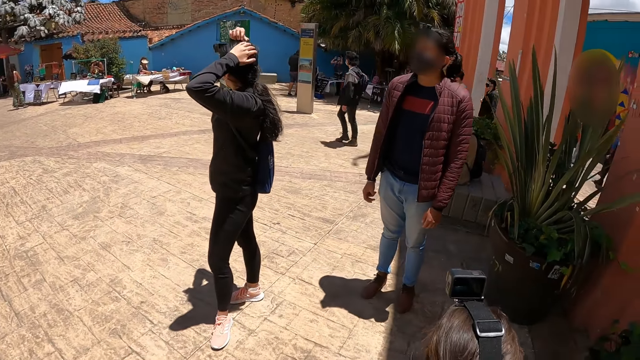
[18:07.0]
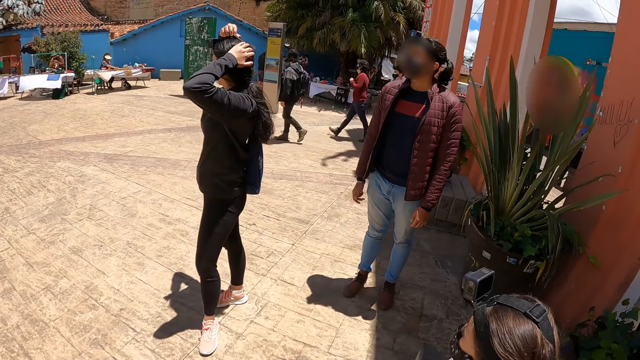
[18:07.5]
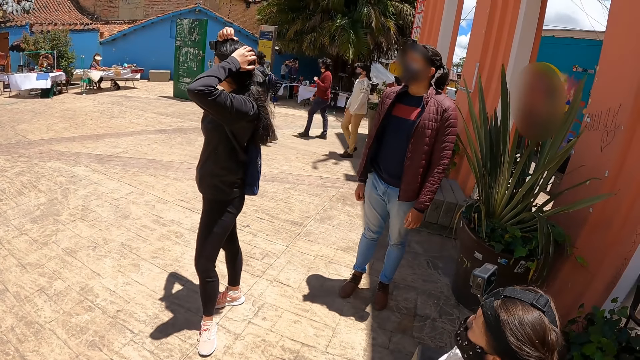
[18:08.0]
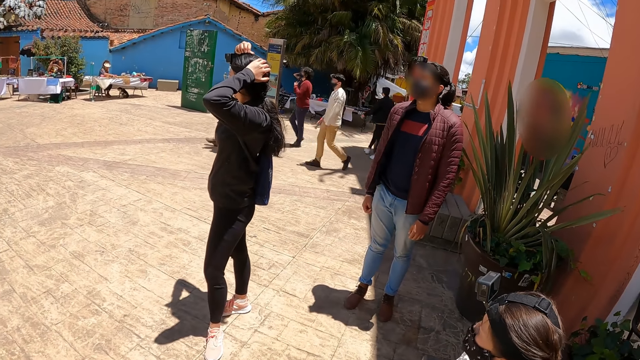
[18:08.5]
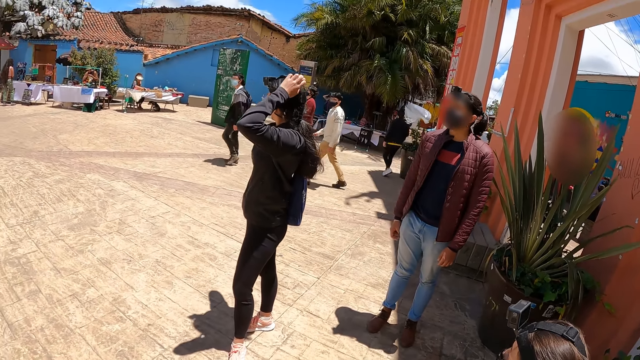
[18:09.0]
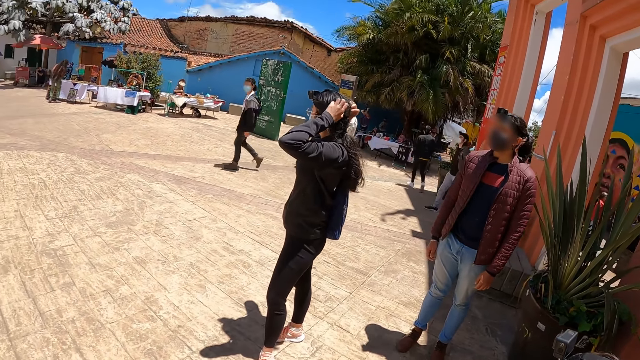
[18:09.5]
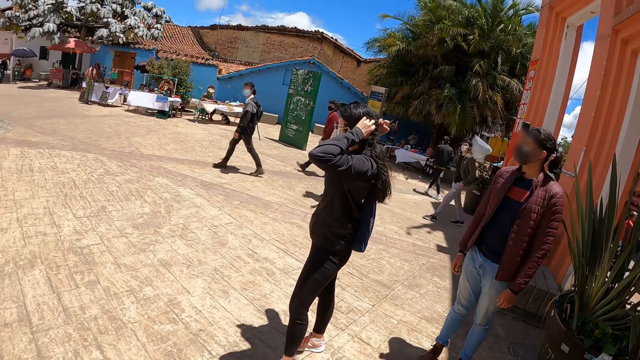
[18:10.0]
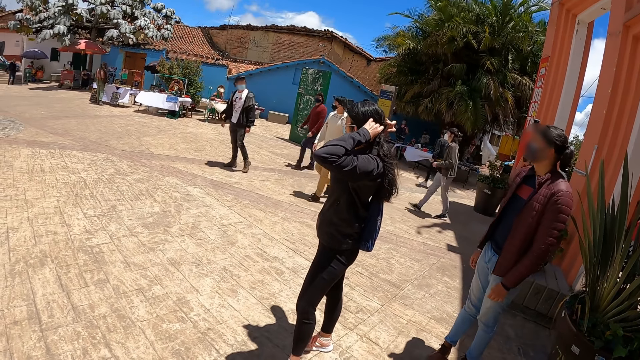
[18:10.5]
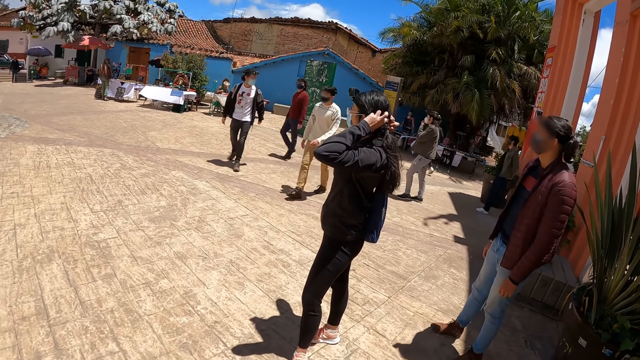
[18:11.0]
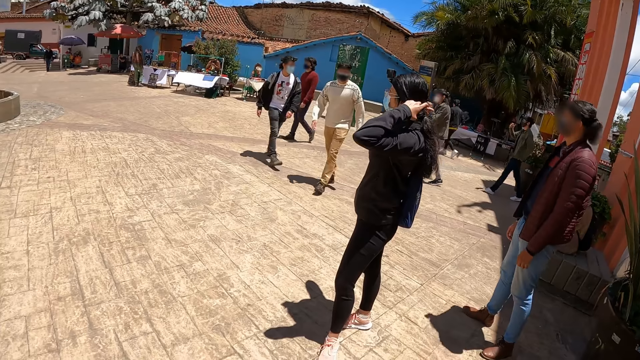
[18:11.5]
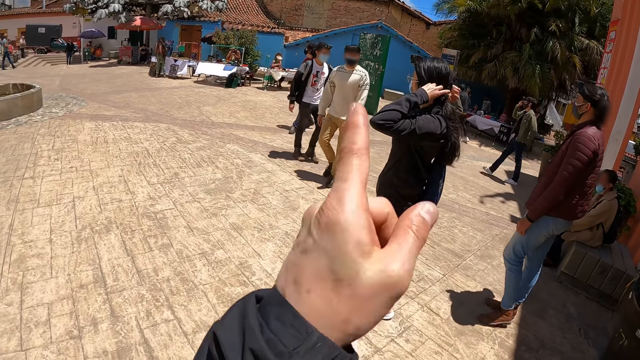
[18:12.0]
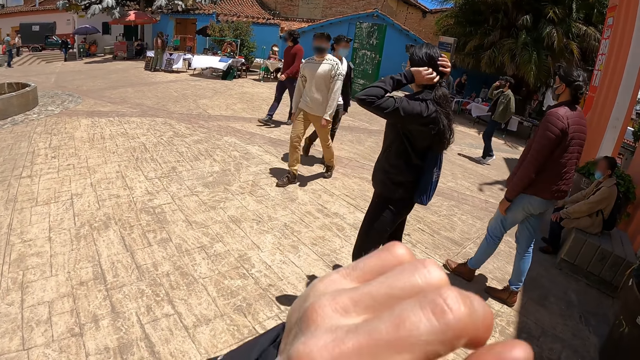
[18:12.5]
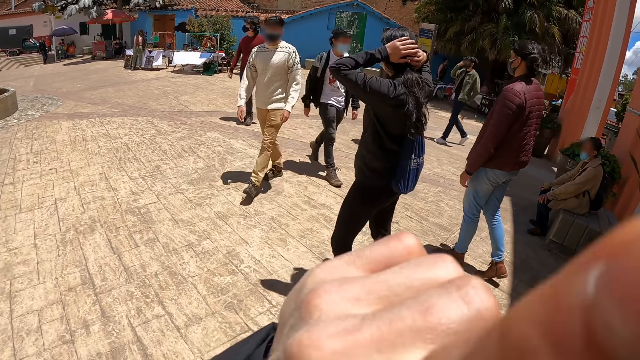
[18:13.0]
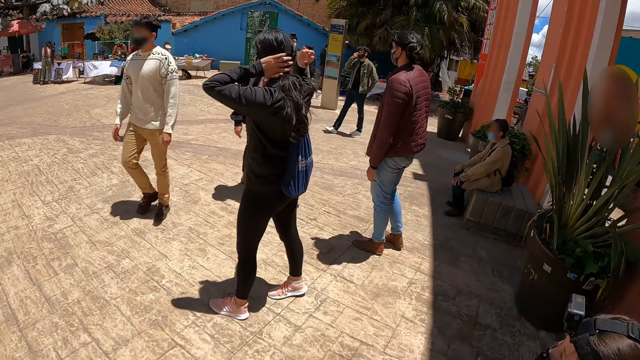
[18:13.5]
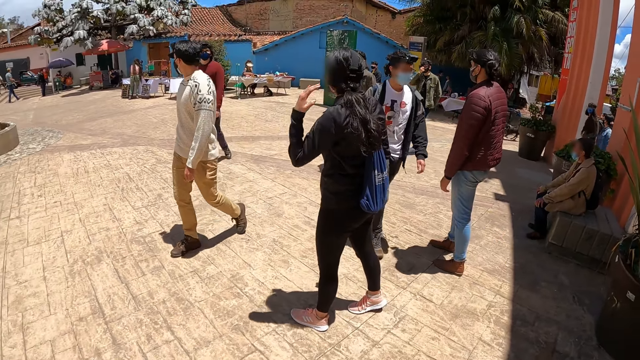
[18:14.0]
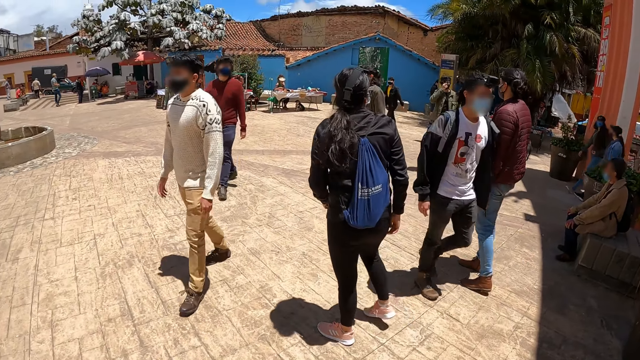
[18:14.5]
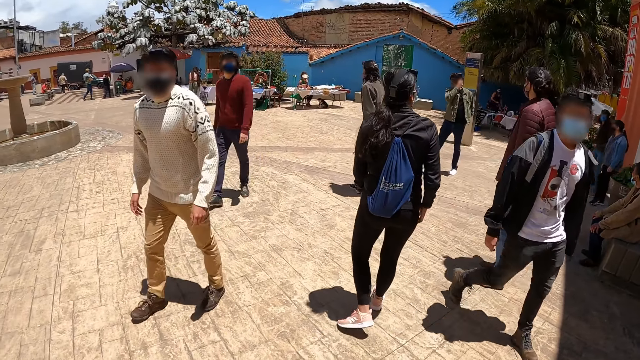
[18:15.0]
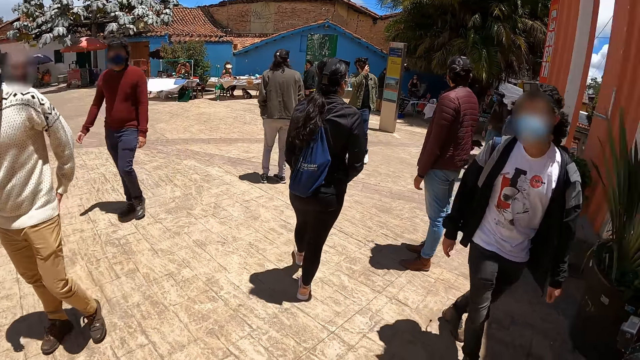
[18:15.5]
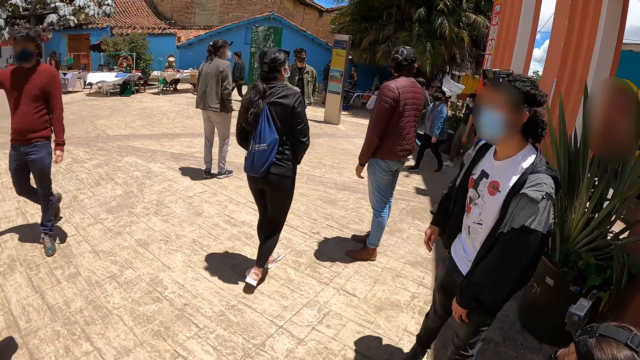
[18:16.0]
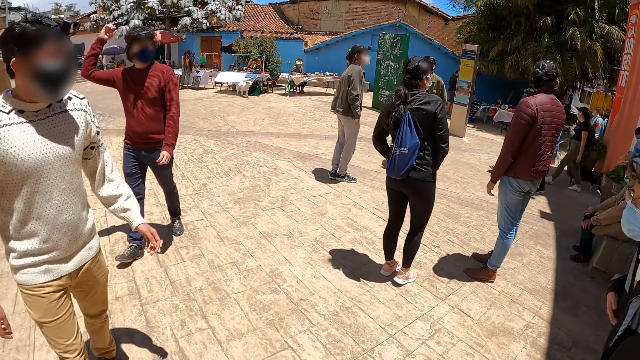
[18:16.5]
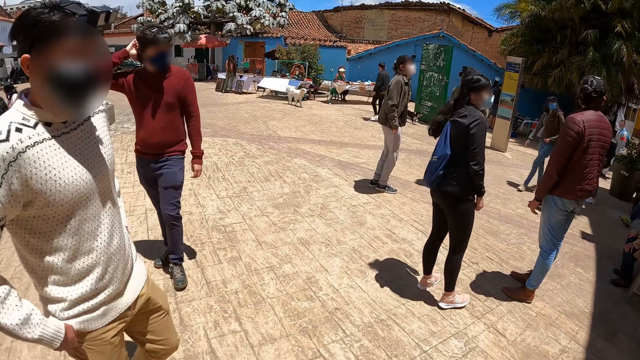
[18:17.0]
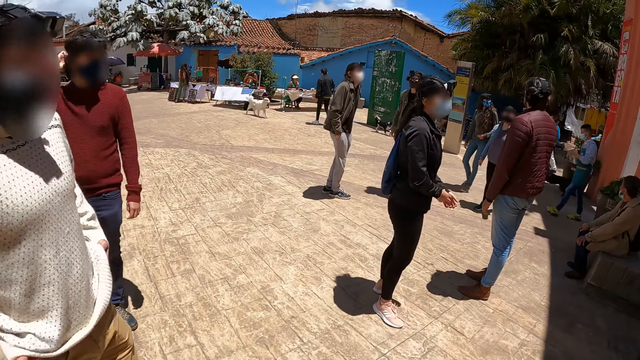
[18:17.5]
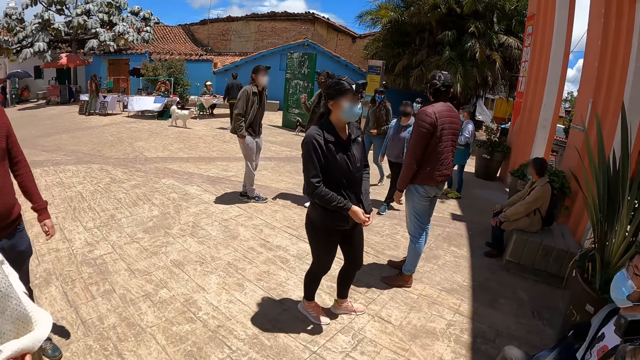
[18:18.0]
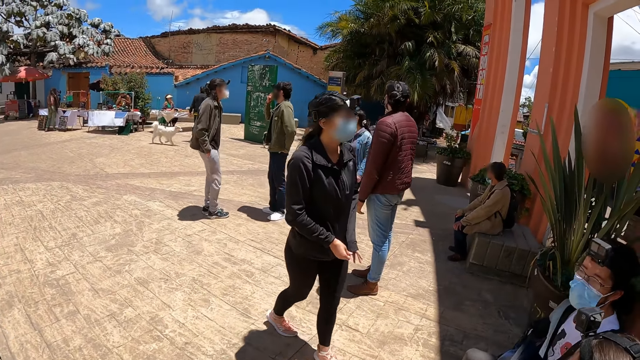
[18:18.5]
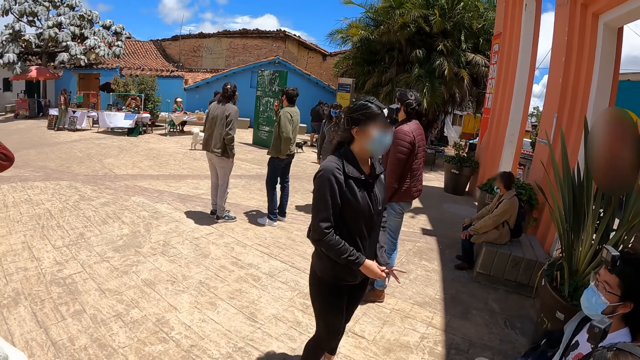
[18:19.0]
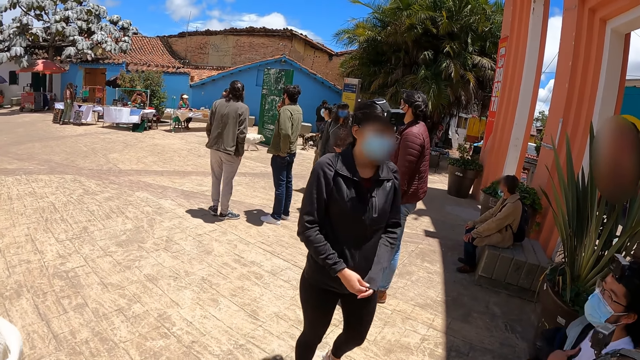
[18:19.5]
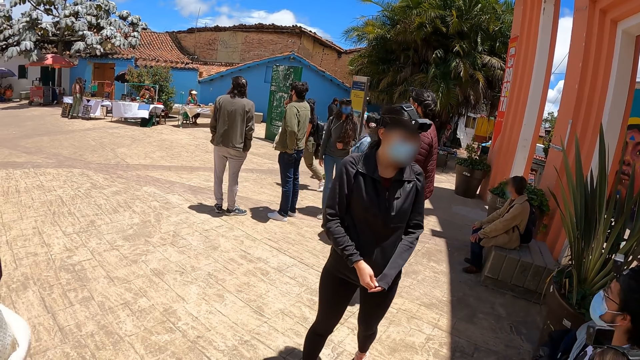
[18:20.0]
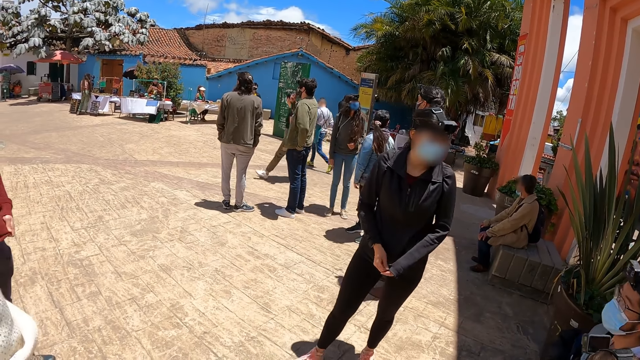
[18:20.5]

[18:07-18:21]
The camera wearer looks forward. They converse. They point at the building with the left hand. They look around the area. They look at someone. They look at someone else. A woman walks around the area. The camera wearer looks at the woman. The woman does a hand gesture.

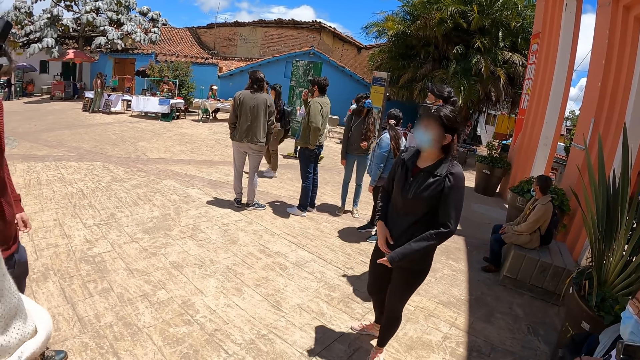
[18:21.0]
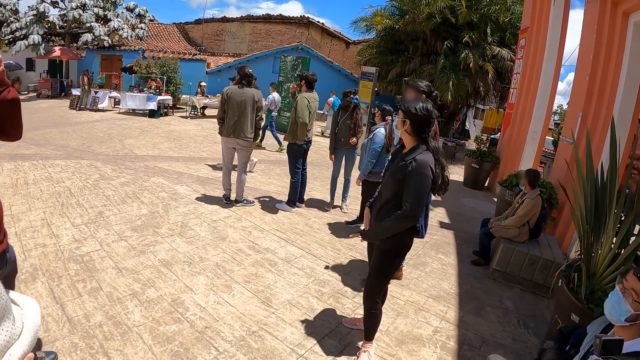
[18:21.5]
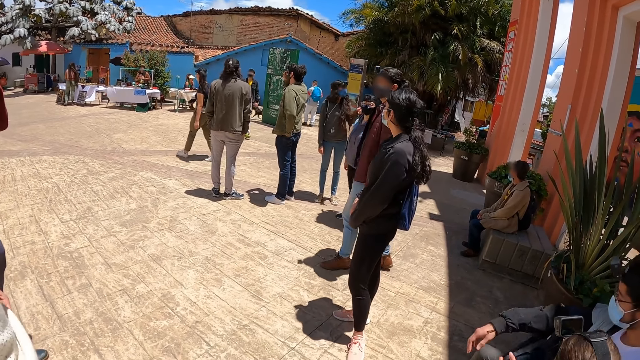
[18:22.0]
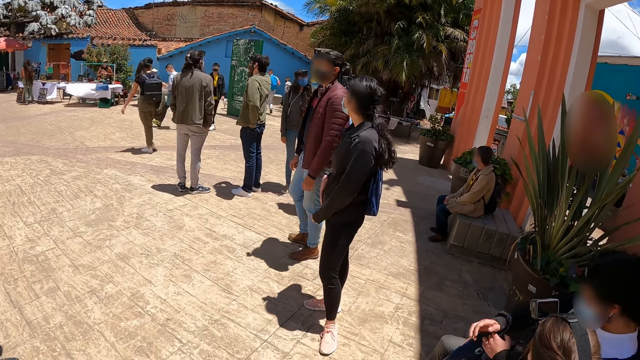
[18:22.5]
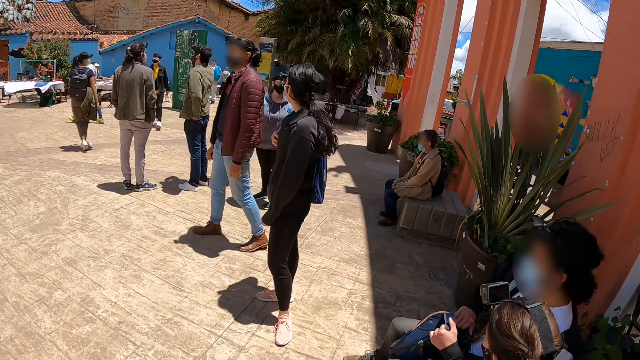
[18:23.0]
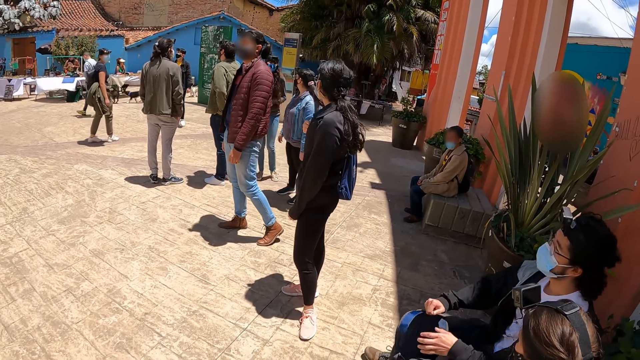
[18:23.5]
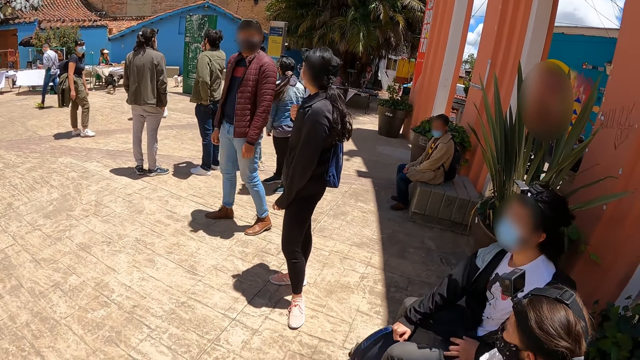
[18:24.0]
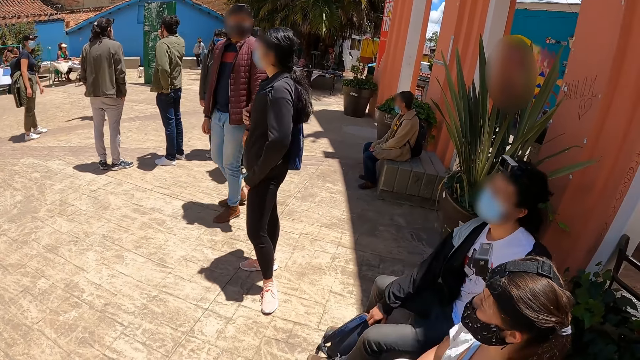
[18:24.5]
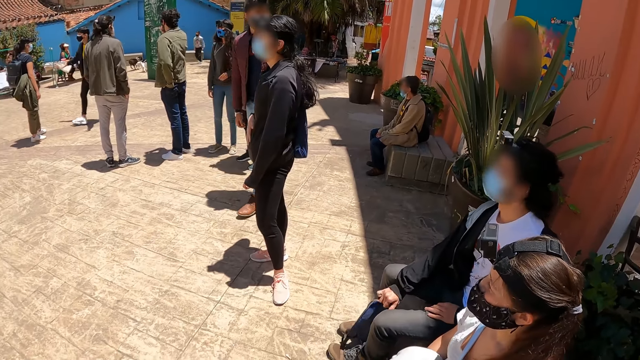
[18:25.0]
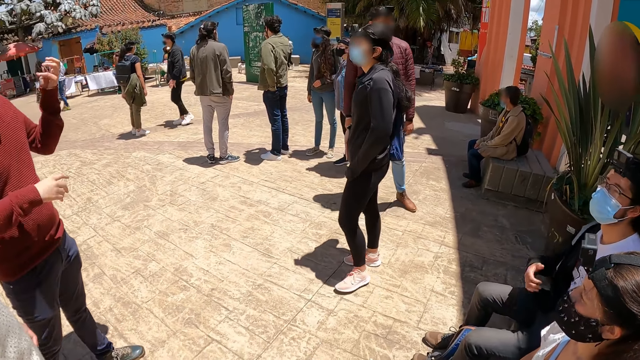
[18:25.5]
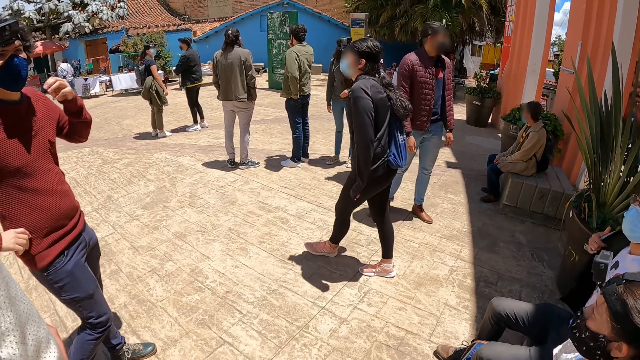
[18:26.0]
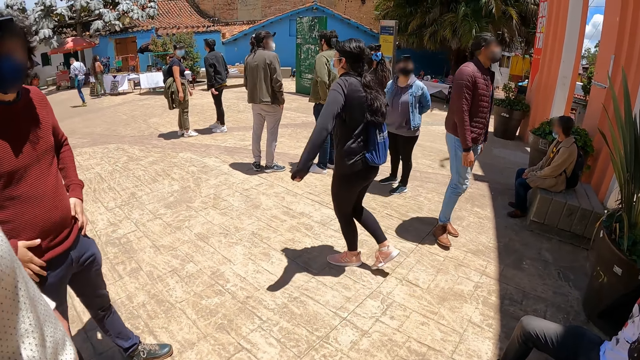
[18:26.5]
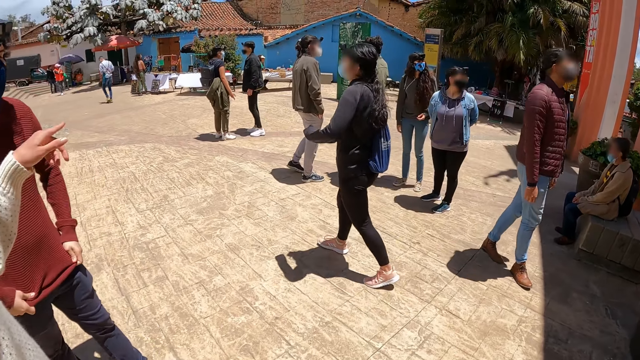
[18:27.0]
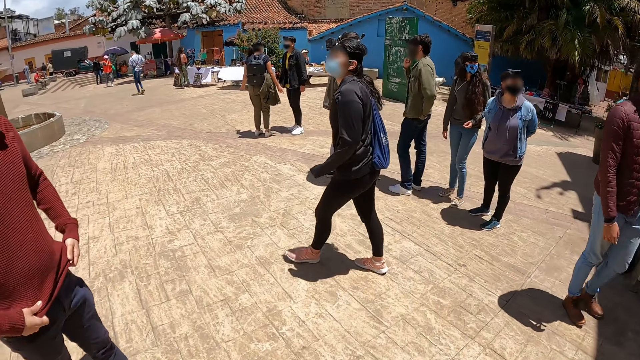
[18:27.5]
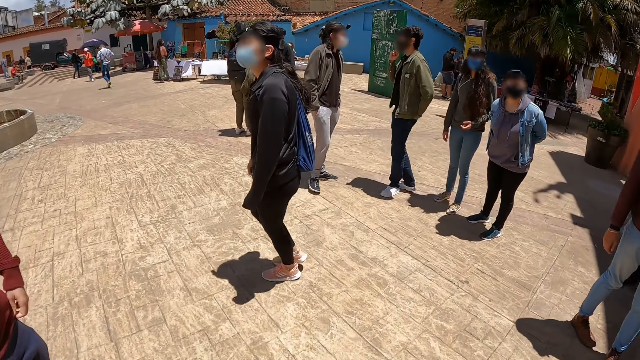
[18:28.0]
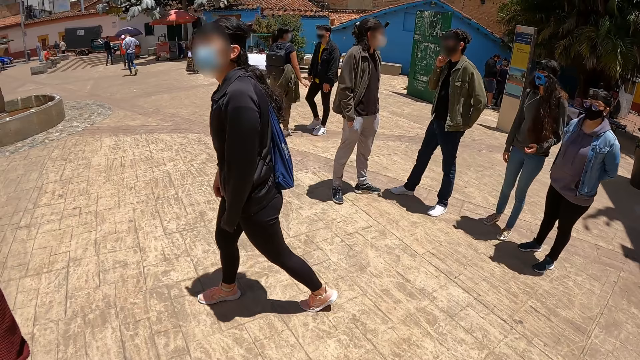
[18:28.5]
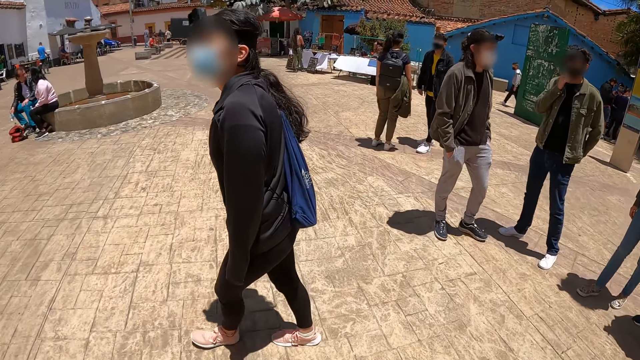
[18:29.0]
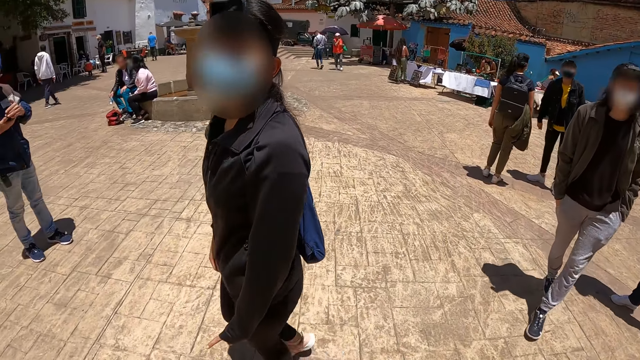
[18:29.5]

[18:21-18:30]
A man walks around the area. Another man does a hand gesture. A woman walks around the area. A third man does a hand gesture. The woman walks around the area.
